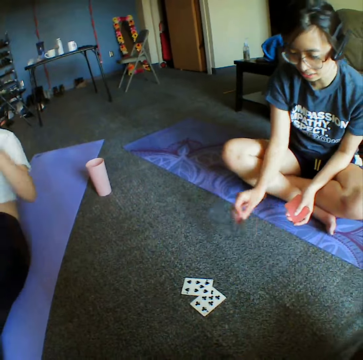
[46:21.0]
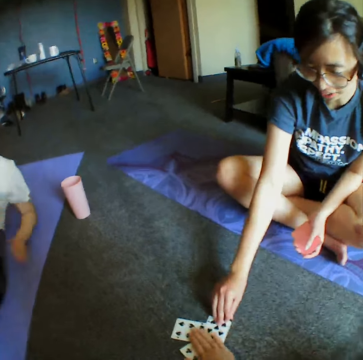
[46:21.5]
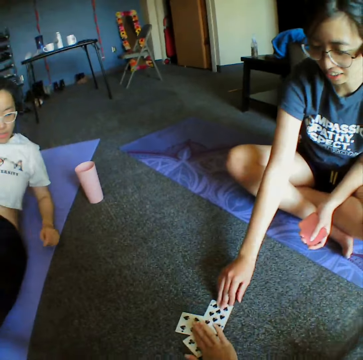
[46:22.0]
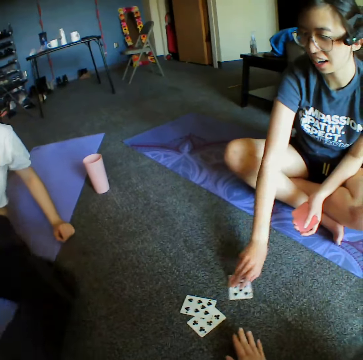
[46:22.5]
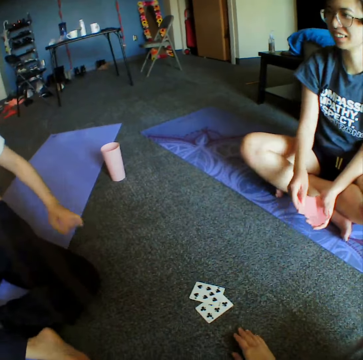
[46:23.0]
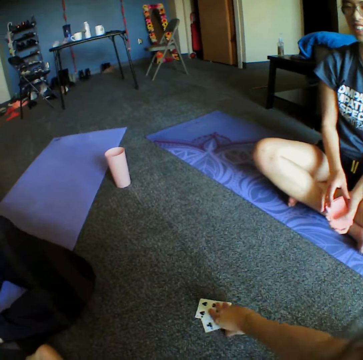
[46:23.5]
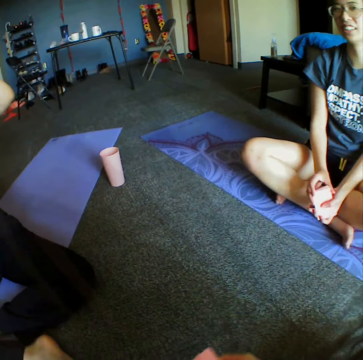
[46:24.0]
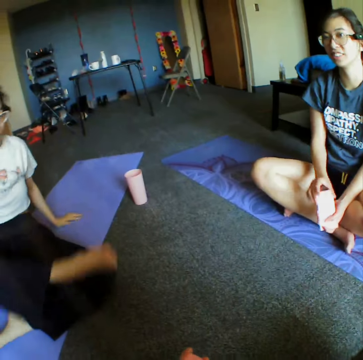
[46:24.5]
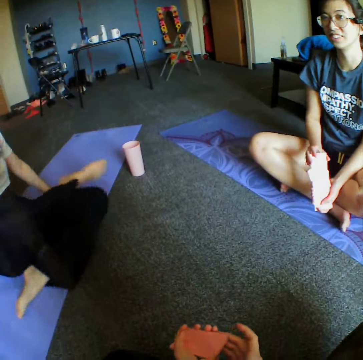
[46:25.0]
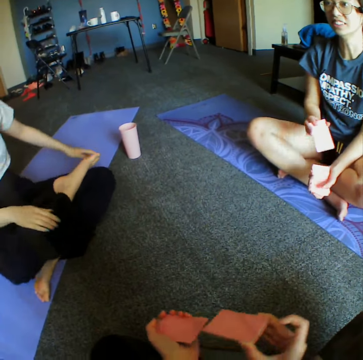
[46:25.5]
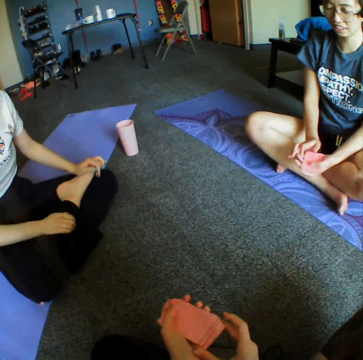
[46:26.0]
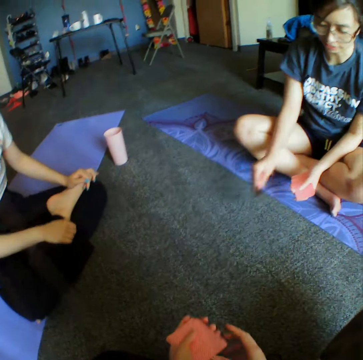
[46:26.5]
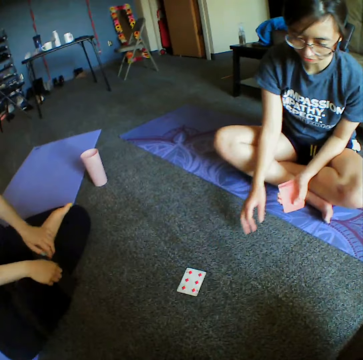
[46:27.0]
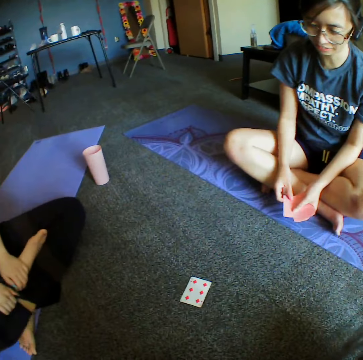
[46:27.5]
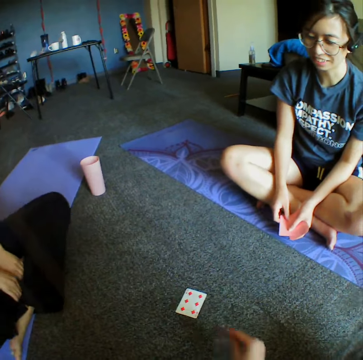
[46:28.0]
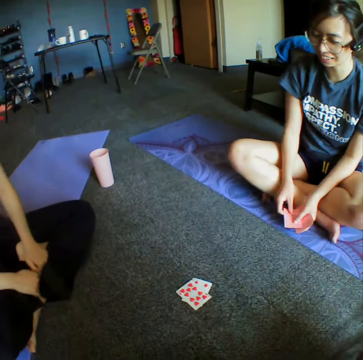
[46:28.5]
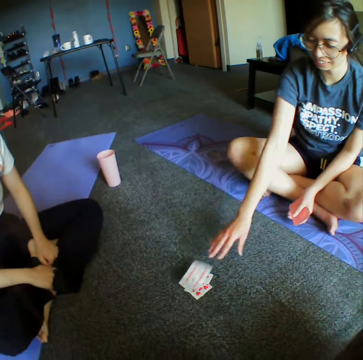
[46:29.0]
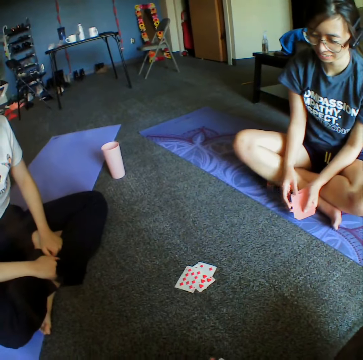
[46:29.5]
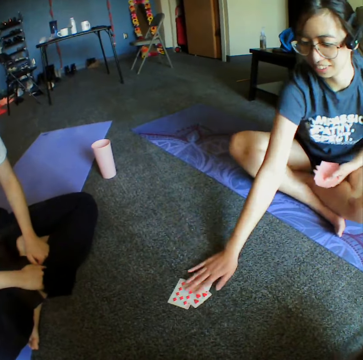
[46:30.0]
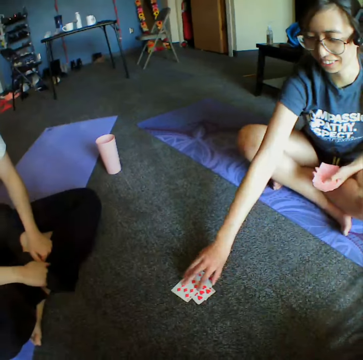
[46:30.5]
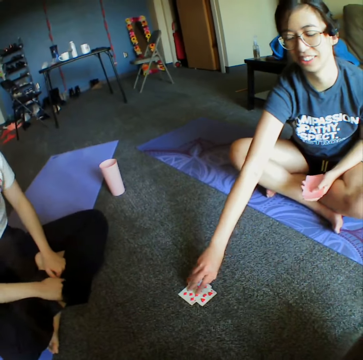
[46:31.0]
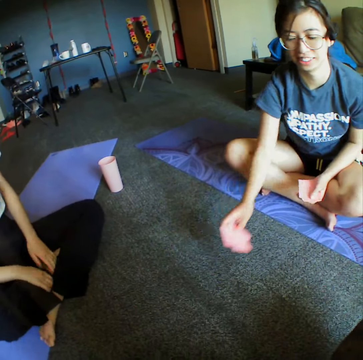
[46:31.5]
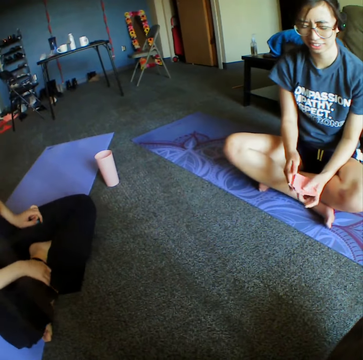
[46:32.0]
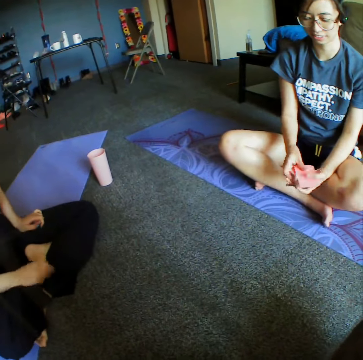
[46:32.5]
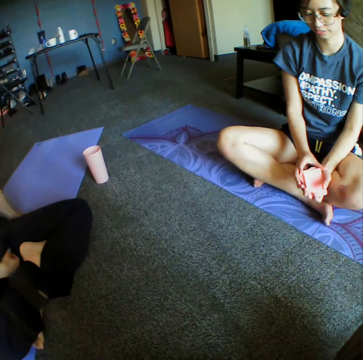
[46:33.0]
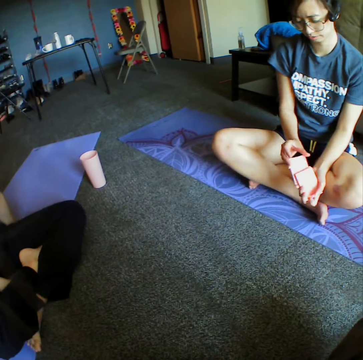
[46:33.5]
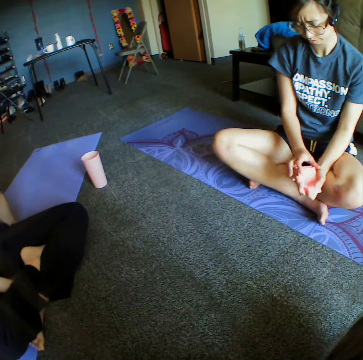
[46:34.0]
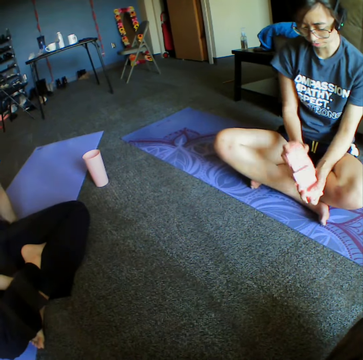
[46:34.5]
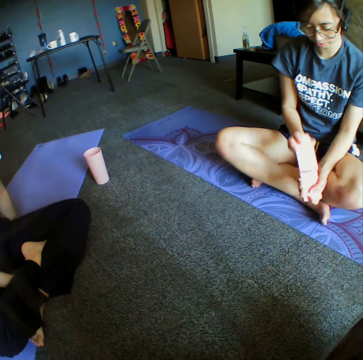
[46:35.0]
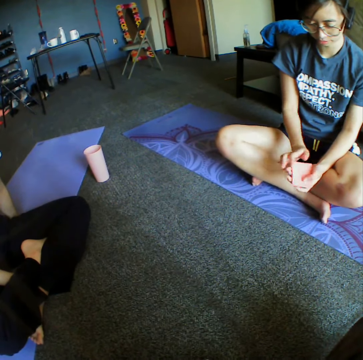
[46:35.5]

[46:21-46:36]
The camera wearer places down the card. A woman places down the card. The camera wearer touches the cards and takes the cards. The woman reshuffles the cards and places down the card. The camera wearer places down the card. The woman places down the card, taps the cards, takes the cards and reshuffles the cards.

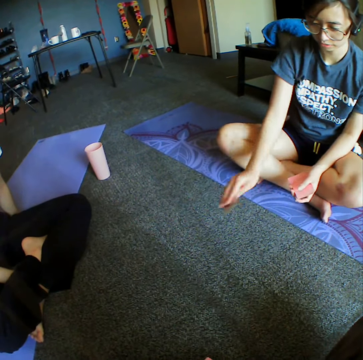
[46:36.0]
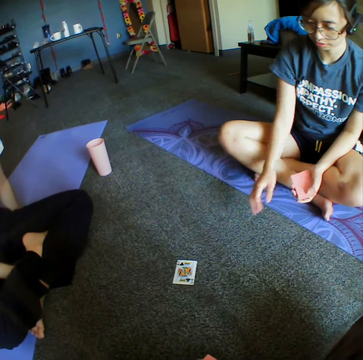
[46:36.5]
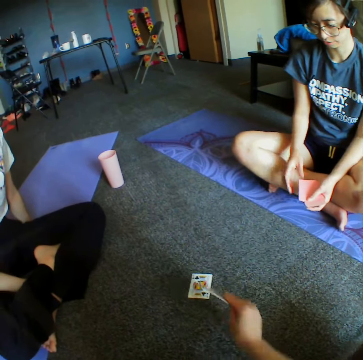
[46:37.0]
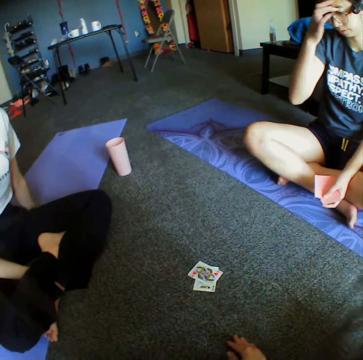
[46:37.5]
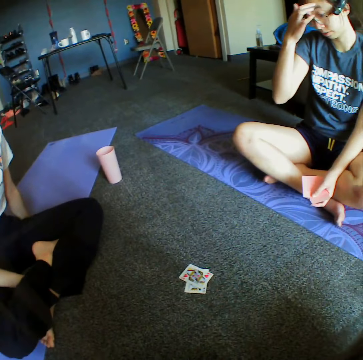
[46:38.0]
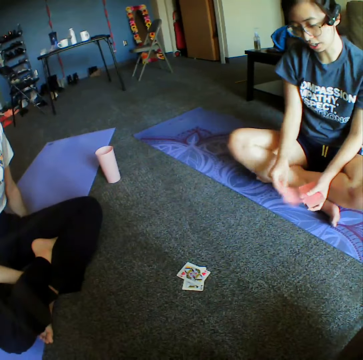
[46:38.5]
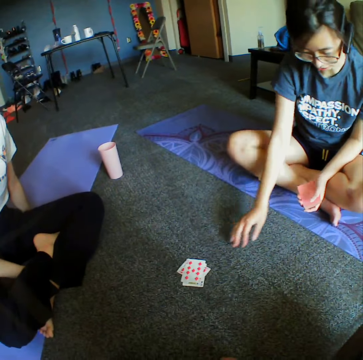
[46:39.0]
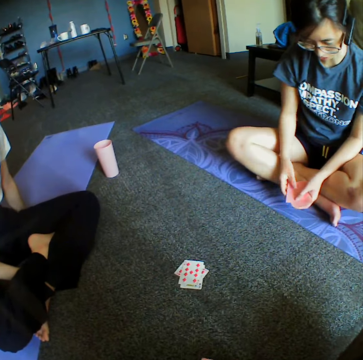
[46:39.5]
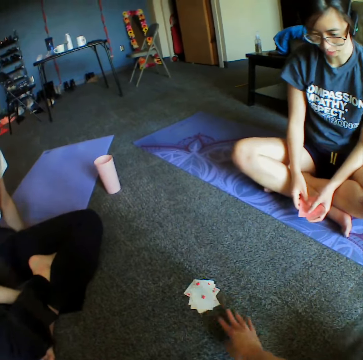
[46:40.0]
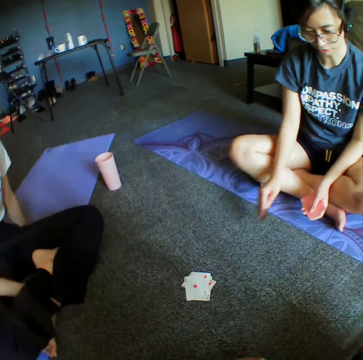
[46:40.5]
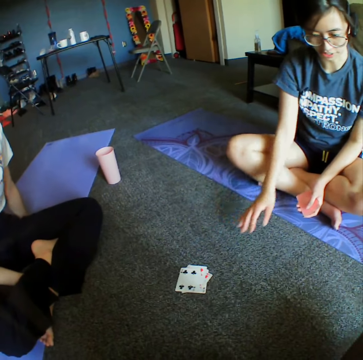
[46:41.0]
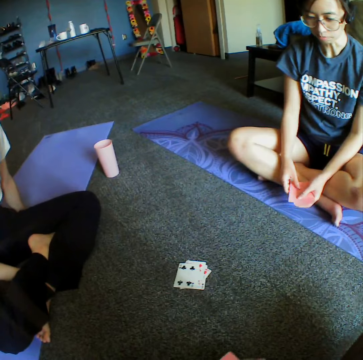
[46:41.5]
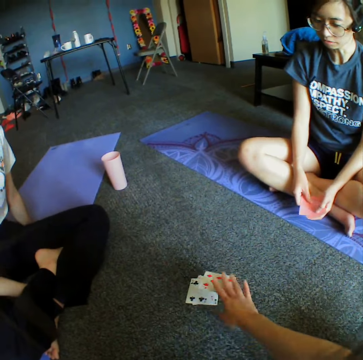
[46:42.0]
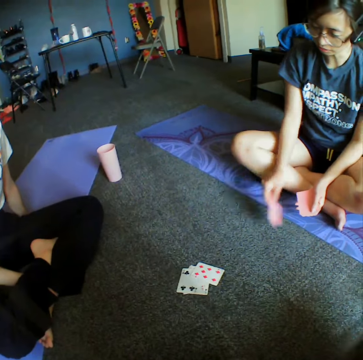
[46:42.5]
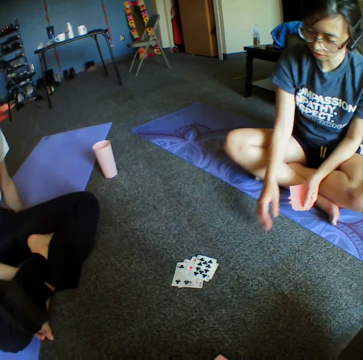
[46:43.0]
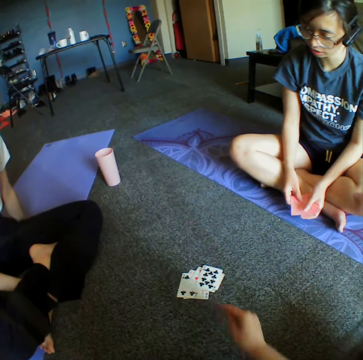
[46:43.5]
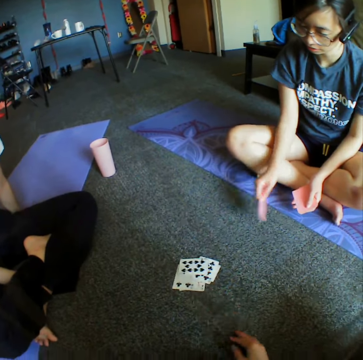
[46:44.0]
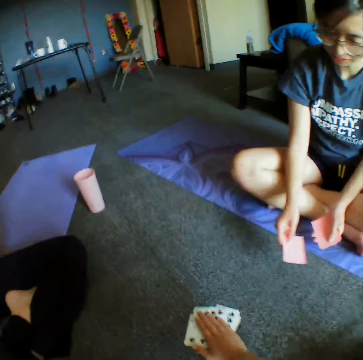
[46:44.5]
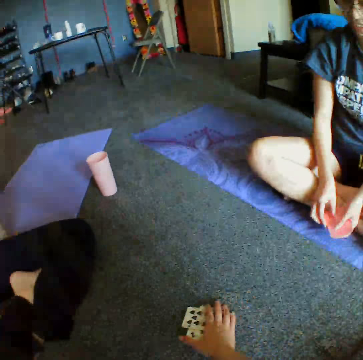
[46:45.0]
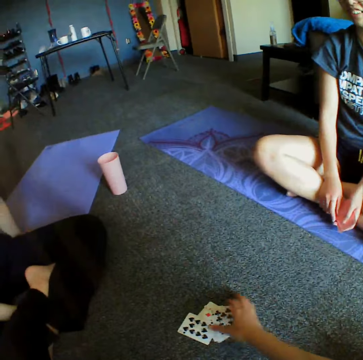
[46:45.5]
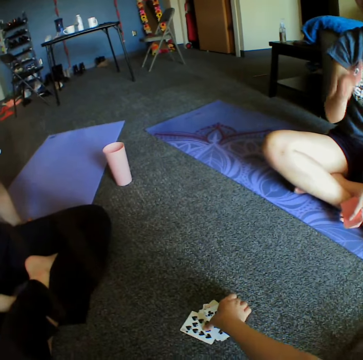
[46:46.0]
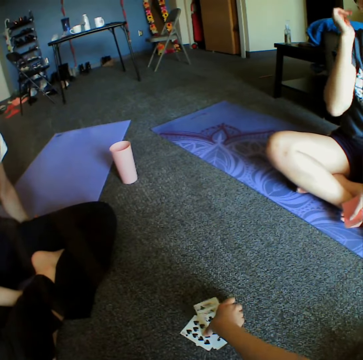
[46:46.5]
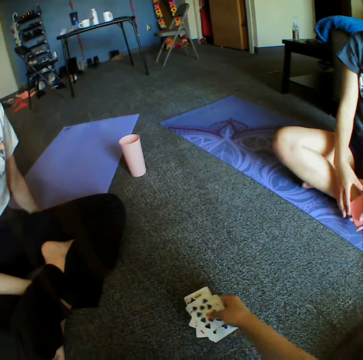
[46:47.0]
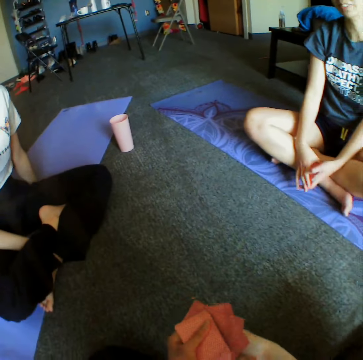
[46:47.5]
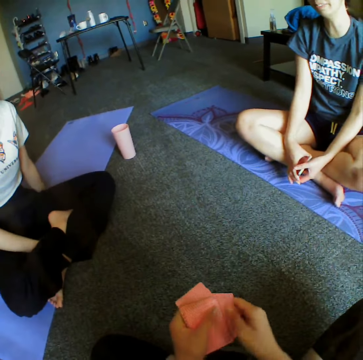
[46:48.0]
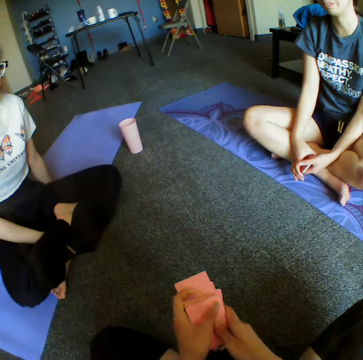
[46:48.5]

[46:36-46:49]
A woman places down the card. The camera wearer places down the card. The woman touches the face. The woman places down the card. The camera wearer places down the card. The woman places down the card. The camera wearer places down the card. They tap the cards and take the cards.

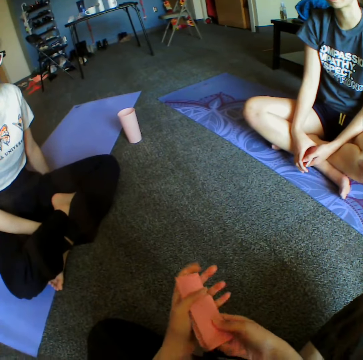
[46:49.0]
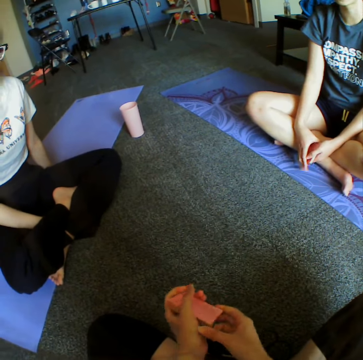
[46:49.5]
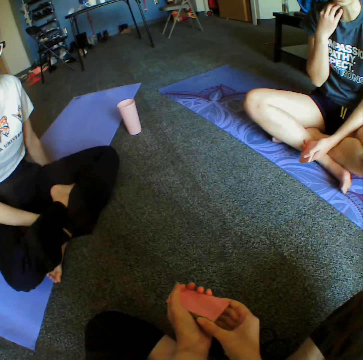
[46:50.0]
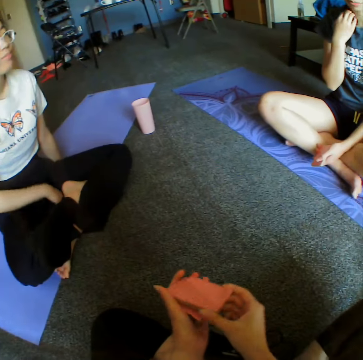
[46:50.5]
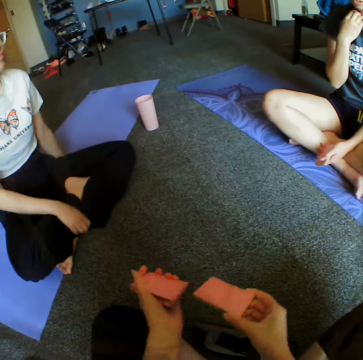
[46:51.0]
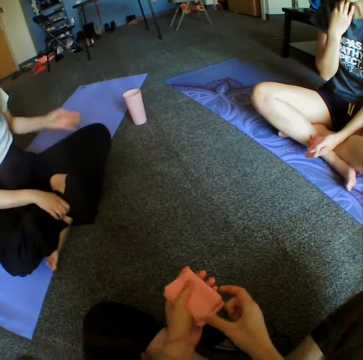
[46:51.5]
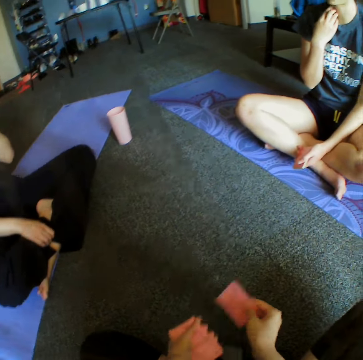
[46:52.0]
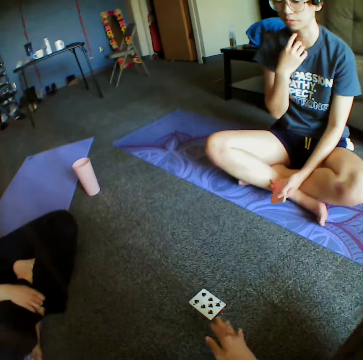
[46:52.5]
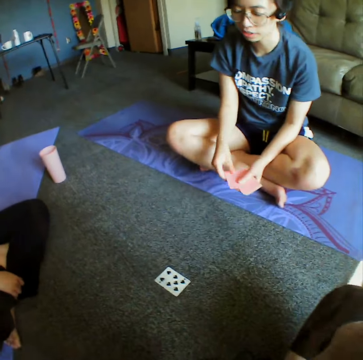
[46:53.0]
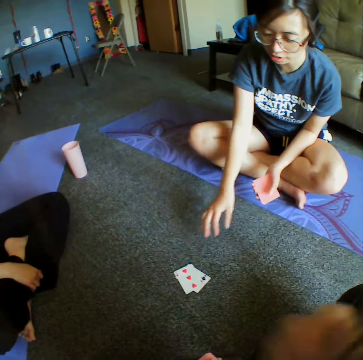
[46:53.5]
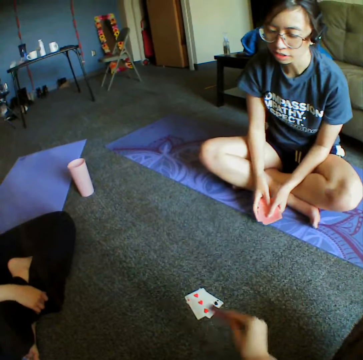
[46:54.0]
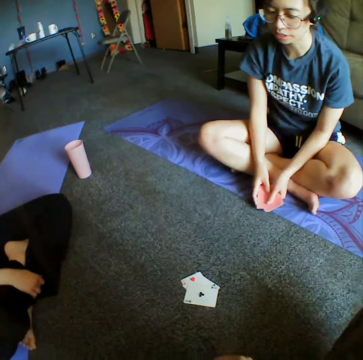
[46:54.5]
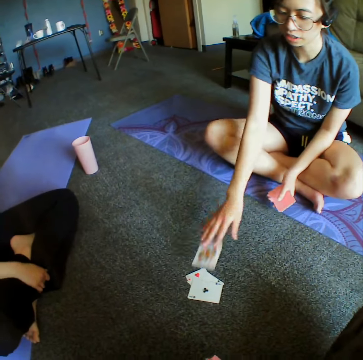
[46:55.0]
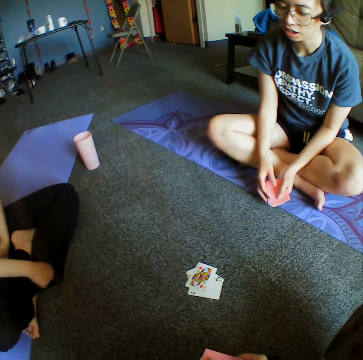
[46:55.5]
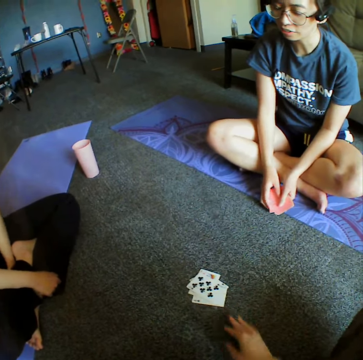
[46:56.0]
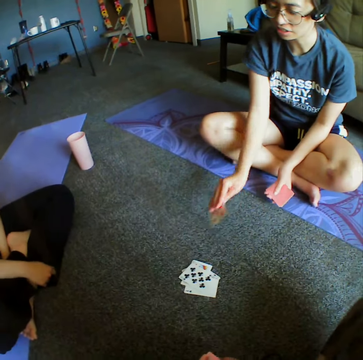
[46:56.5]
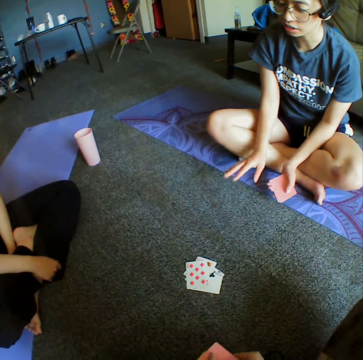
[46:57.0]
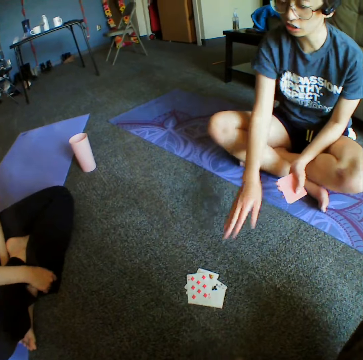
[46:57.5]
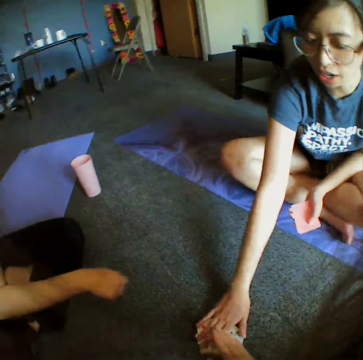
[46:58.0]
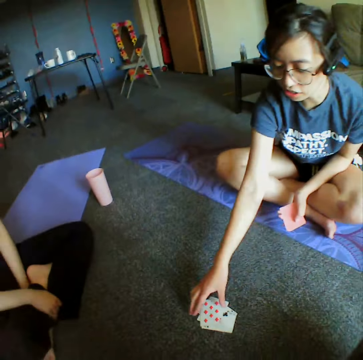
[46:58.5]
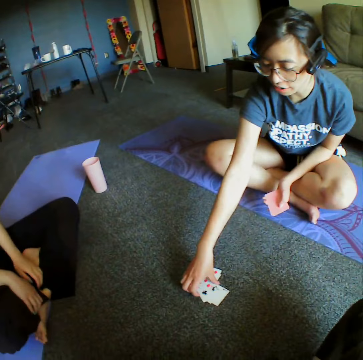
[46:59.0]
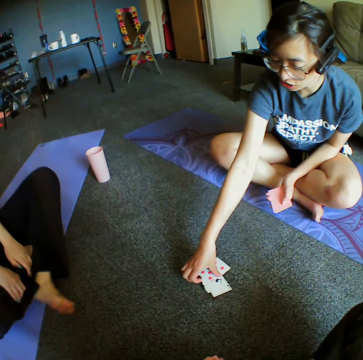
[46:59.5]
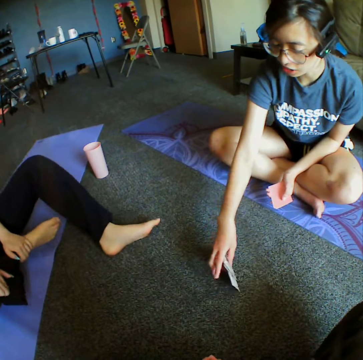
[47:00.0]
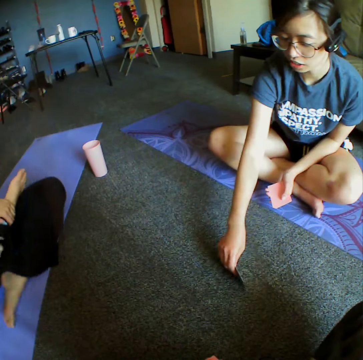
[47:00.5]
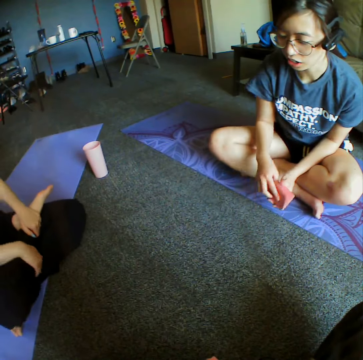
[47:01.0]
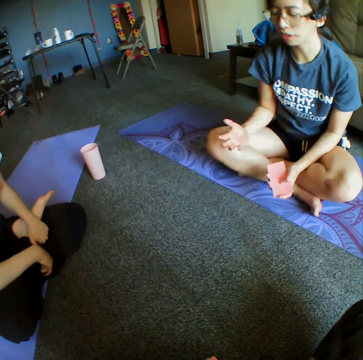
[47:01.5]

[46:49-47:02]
The camera wearer reshuffles the cards. They place down the card. A woman places down the card. The camera wearer places down the card. The woman places down the card. The camera wearer places down the card. The woman places down the card. The camera wearer taps the cards and the woman. The woman takes the cards.
